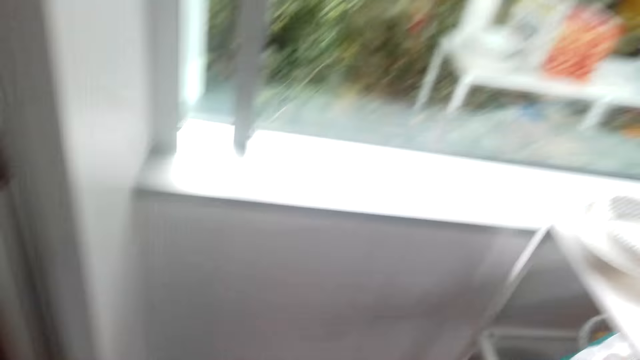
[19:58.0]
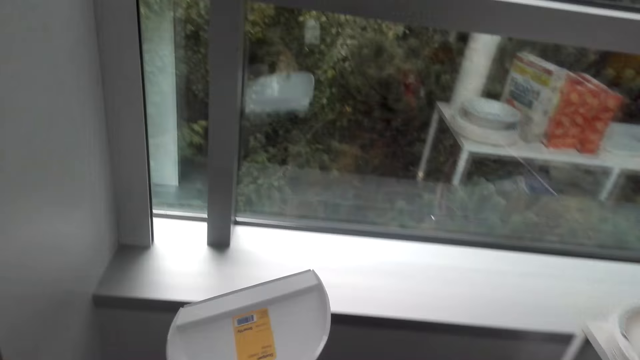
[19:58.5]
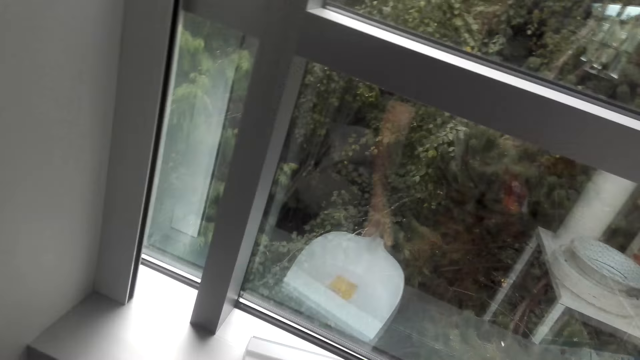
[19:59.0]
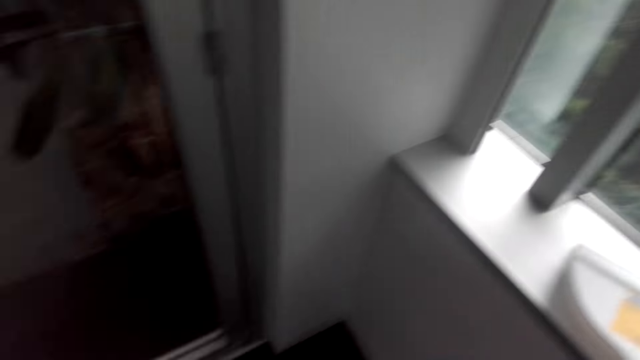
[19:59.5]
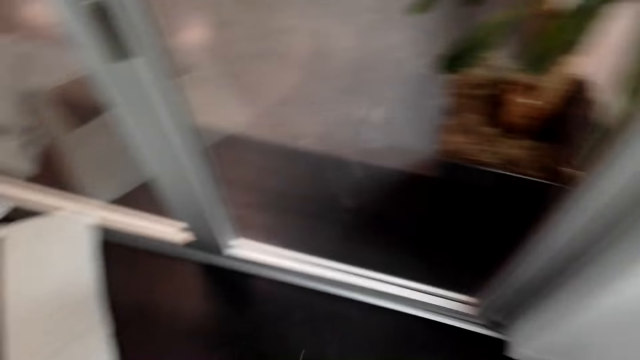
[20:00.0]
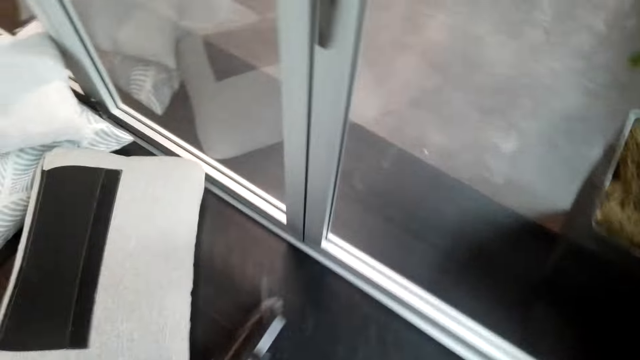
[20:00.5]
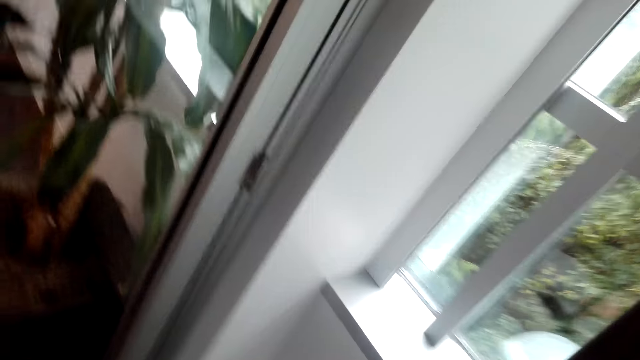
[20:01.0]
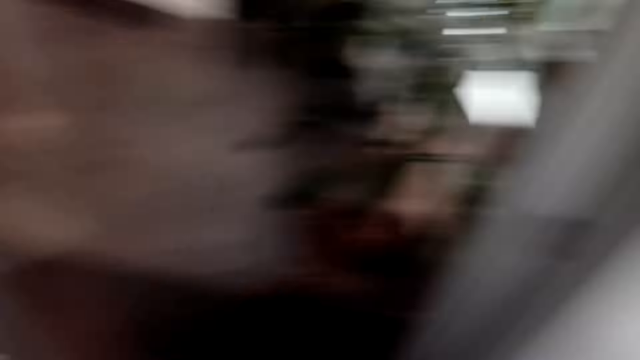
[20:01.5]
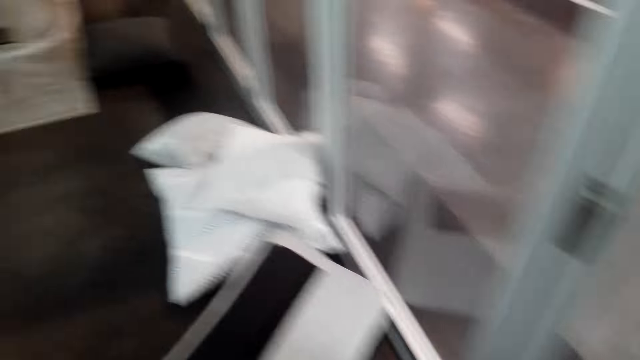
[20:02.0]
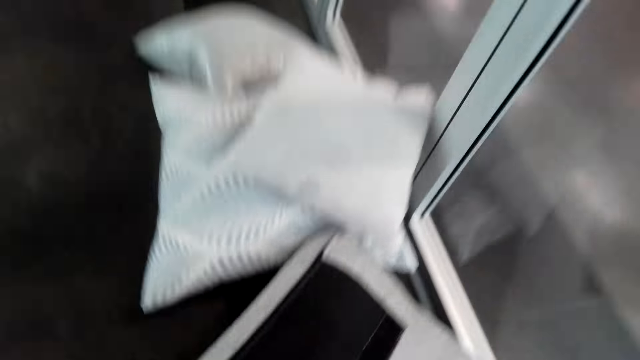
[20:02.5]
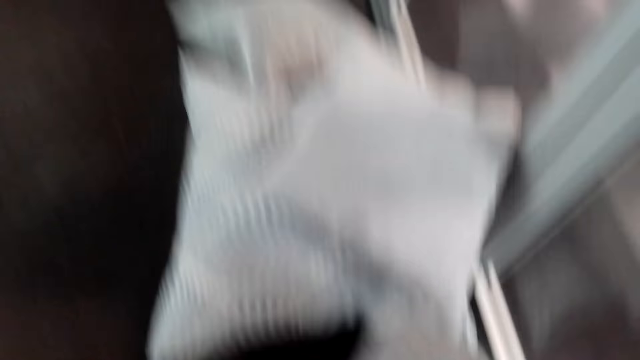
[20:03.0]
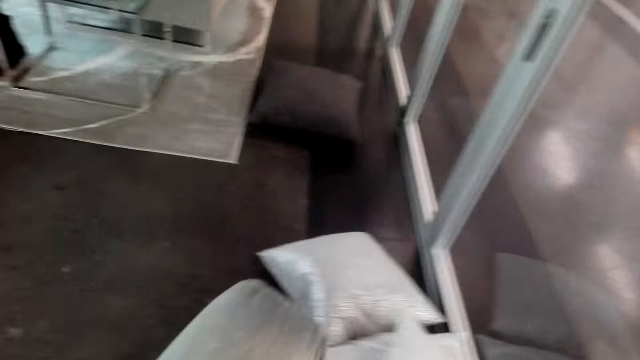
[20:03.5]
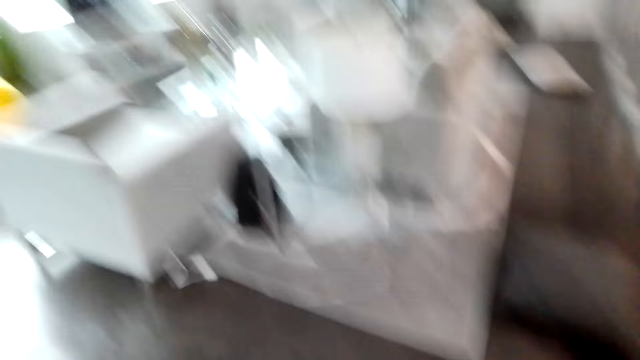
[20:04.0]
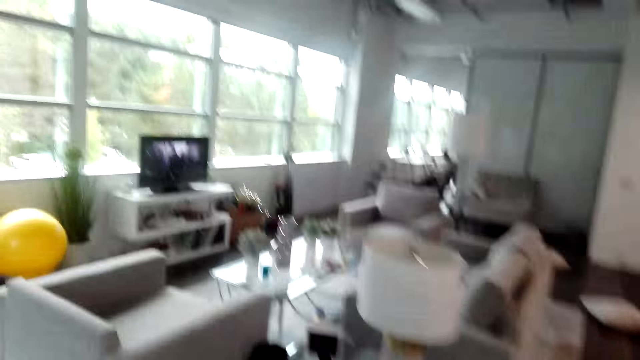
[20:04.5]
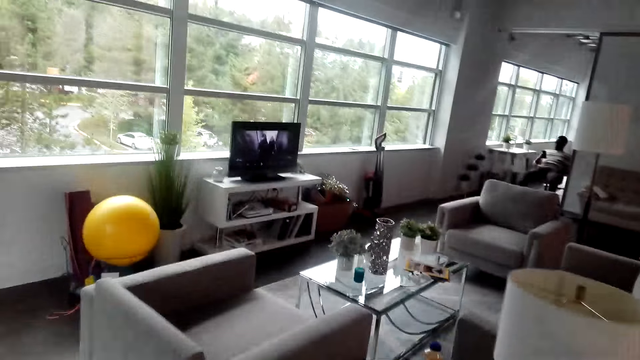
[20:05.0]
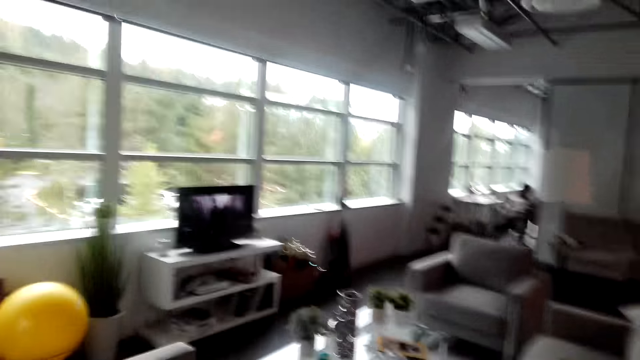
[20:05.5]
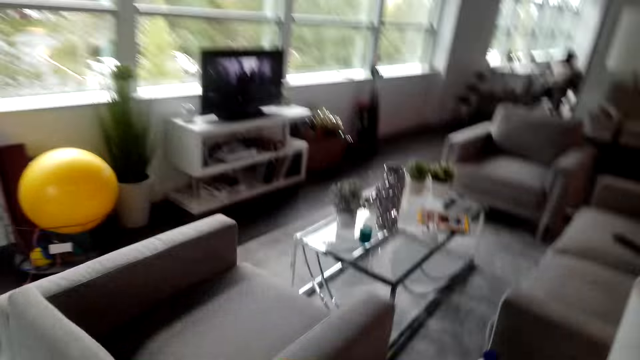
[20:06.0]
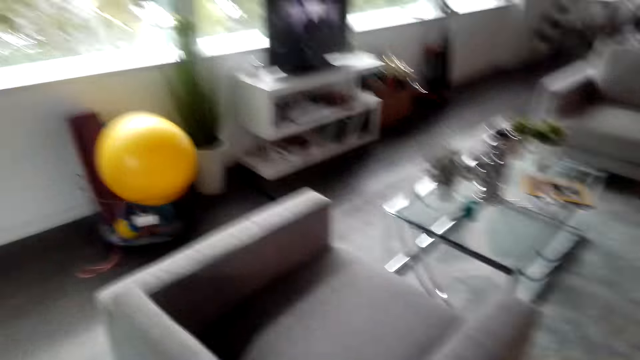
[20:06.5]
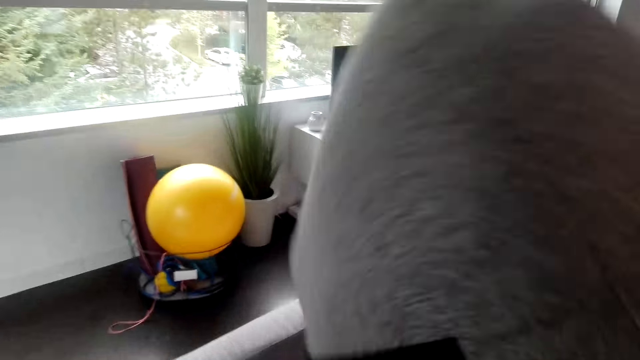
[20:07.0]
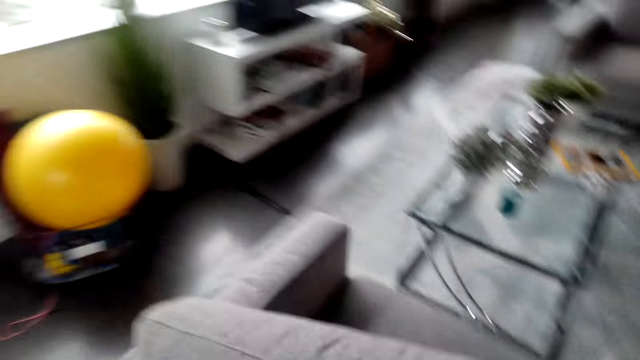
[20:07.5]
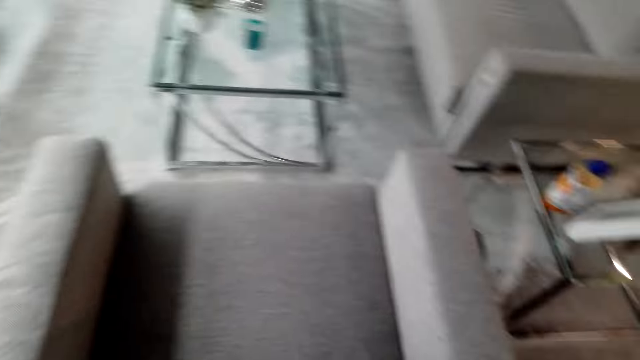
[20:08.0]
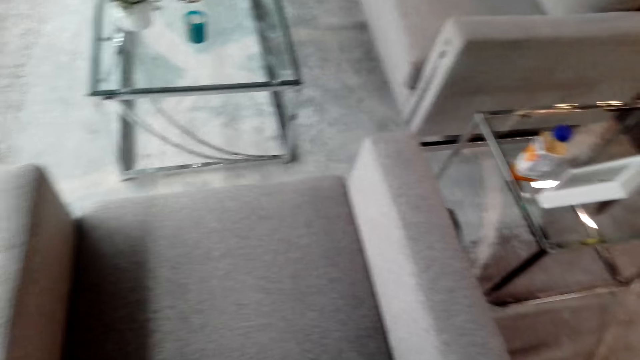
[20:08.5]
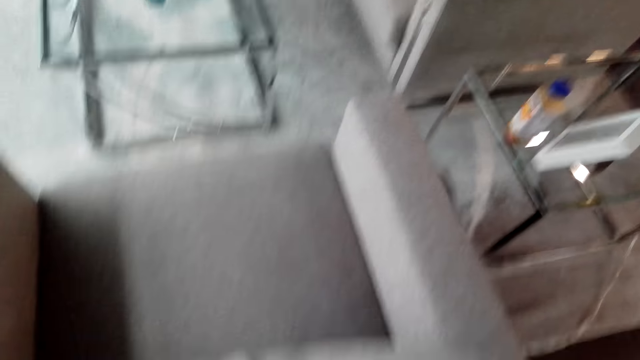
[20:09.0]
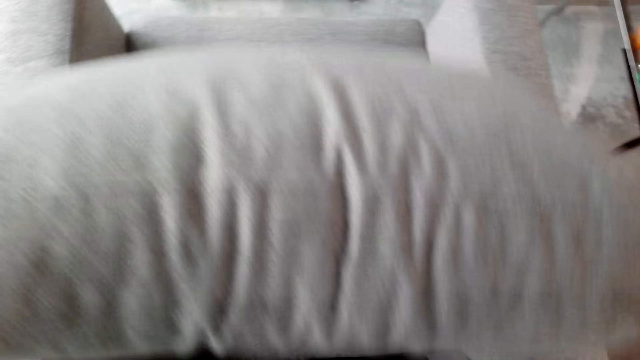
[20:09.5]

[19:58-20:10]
The camera wearer puts the dustbin on the window. They walk in the room, sweep the floor and pick up the pillow. They walk in the room. They put the pillow on the sofa or chair.

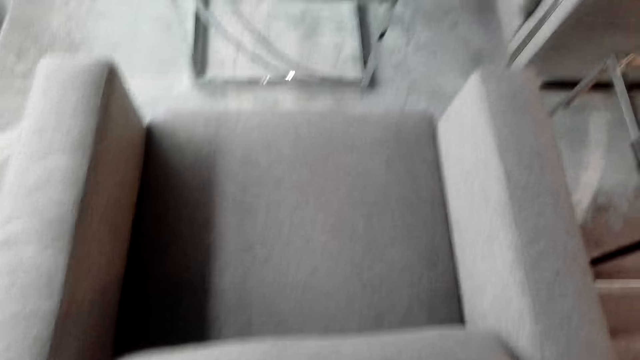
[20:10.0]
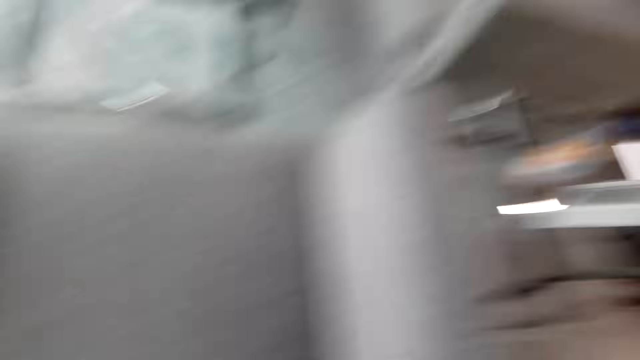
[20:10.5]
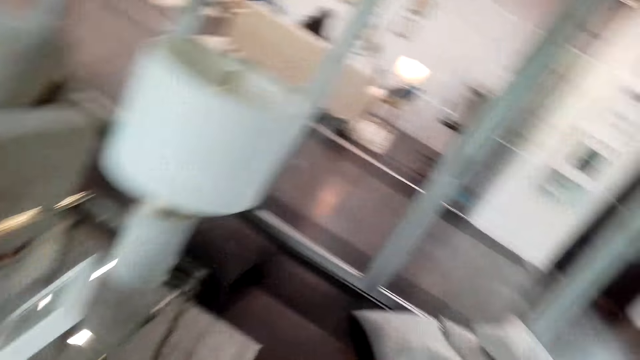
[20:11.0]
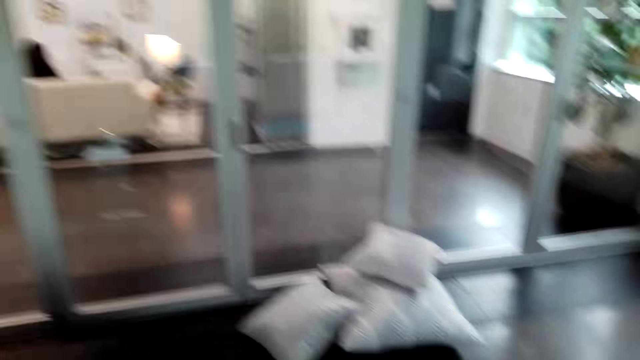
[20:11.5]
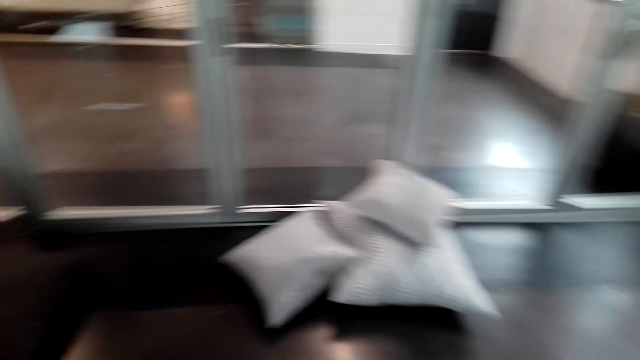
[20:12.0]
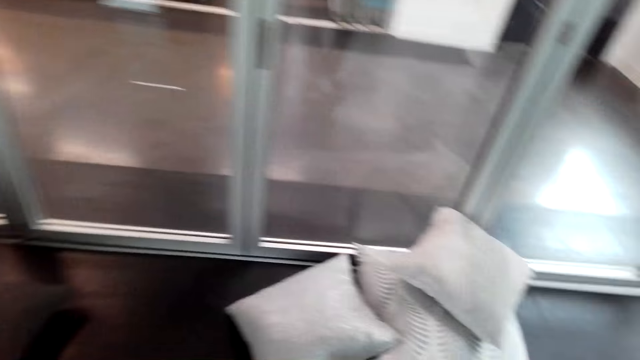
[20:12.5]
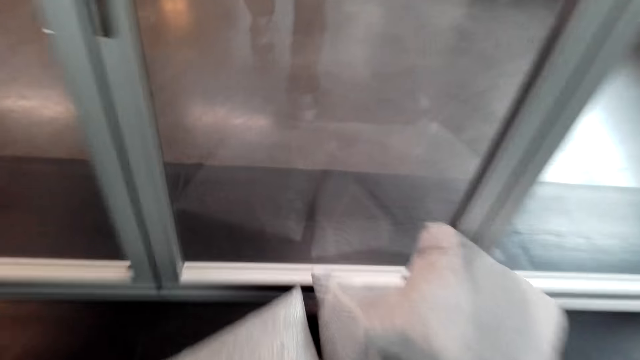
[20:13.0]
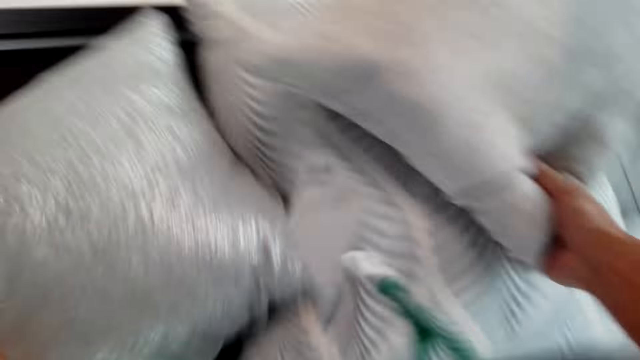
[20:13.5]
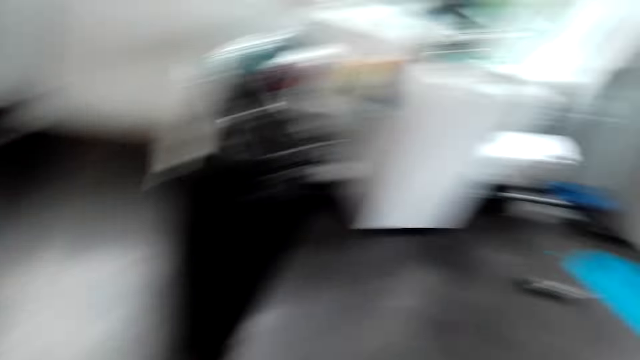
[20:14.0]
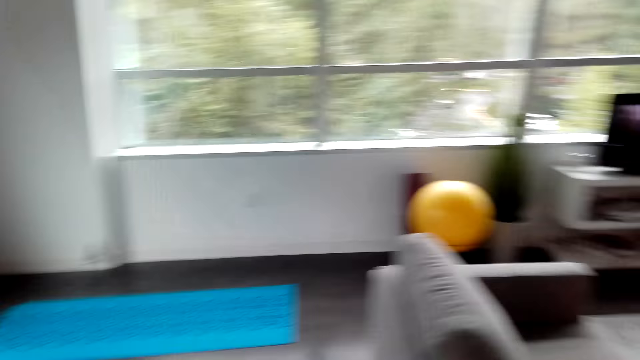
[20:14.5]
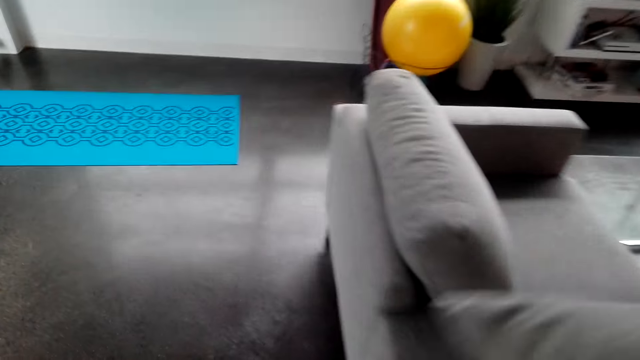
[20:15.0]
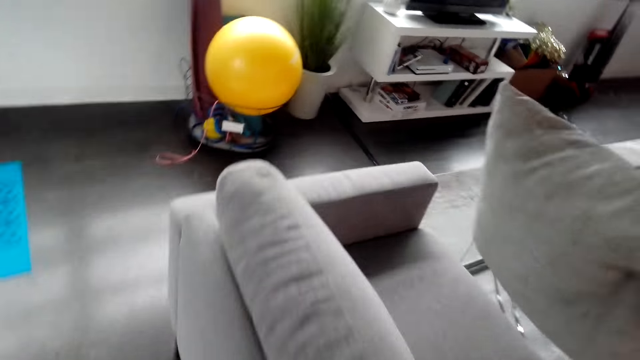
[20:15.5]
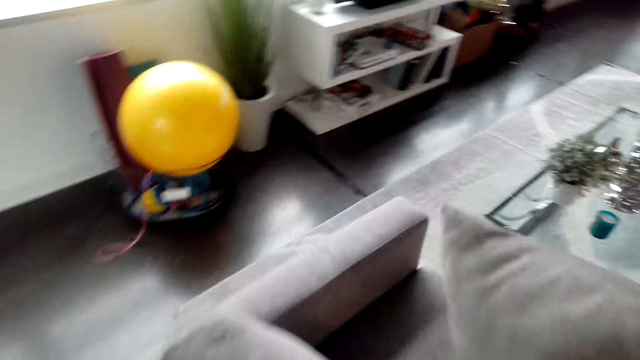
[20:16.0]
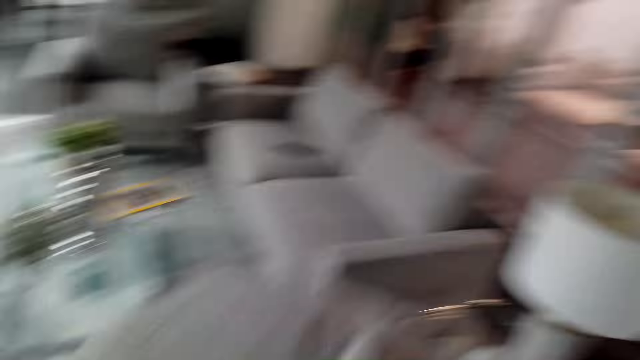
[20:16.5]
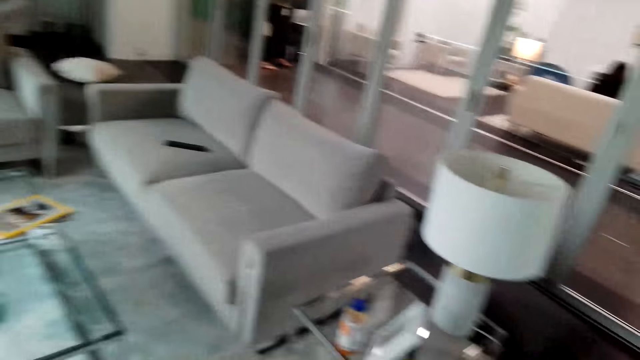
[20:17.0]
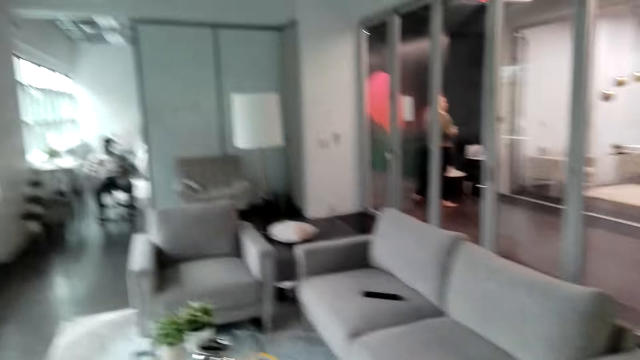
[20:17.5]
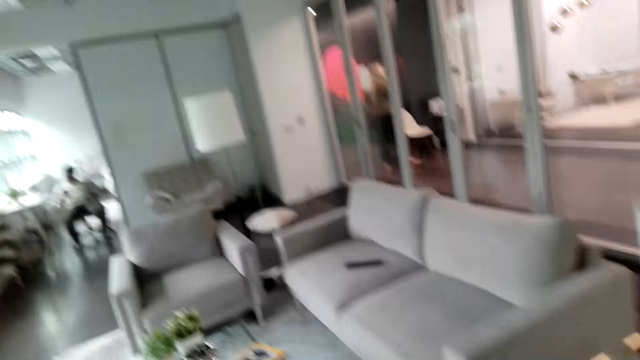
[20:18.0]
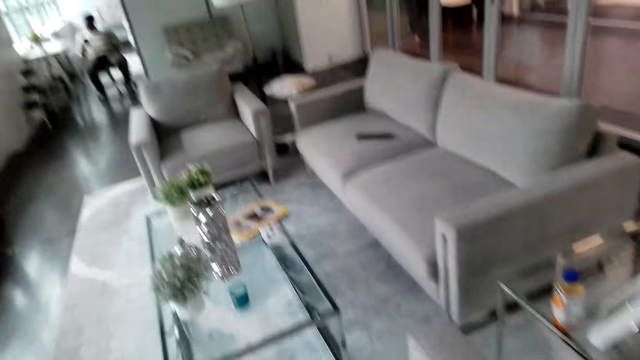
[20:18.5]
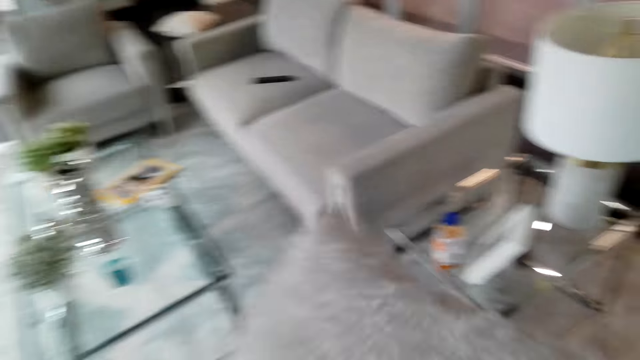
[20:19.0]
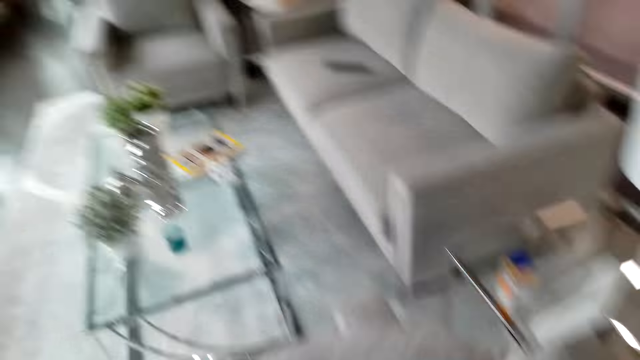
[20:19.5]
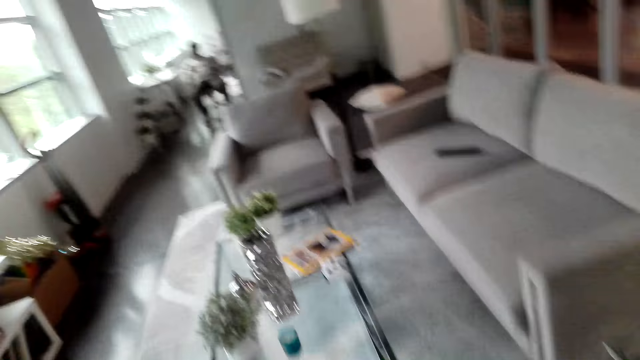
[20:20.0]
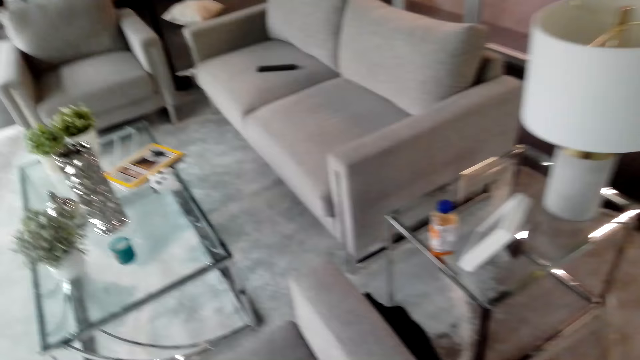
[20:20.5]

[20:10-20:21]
The camera wearer walks in the room. They pick up the sofa pillow. They walk in the room. They put the pillow on the sofa or chair.
